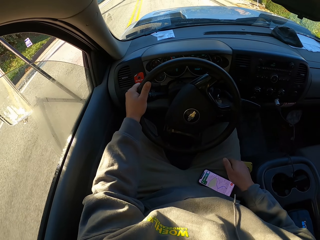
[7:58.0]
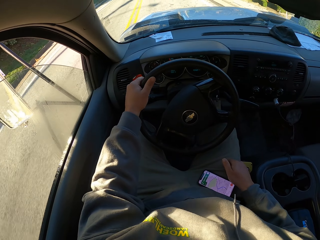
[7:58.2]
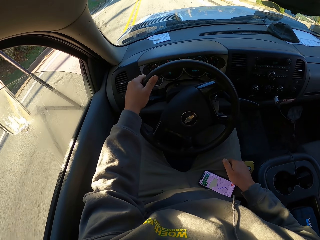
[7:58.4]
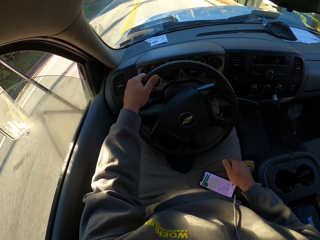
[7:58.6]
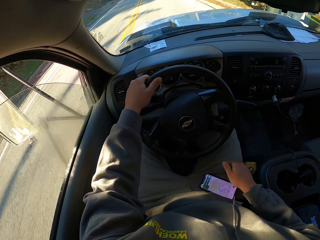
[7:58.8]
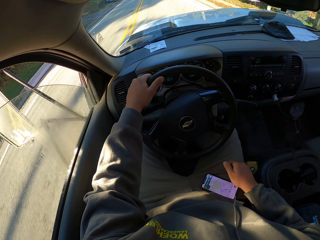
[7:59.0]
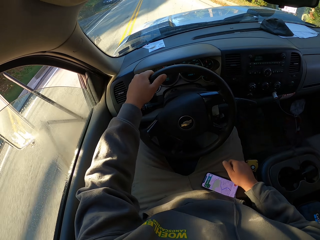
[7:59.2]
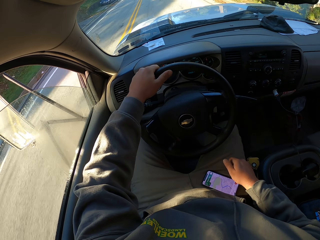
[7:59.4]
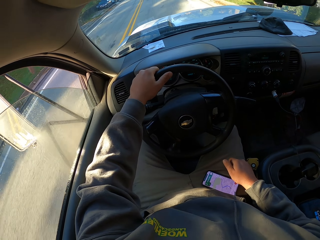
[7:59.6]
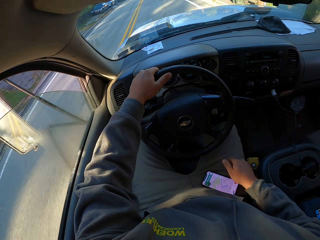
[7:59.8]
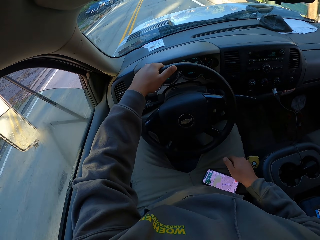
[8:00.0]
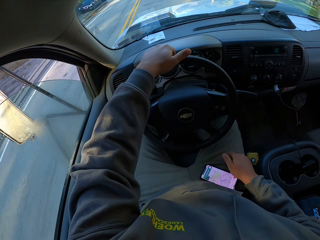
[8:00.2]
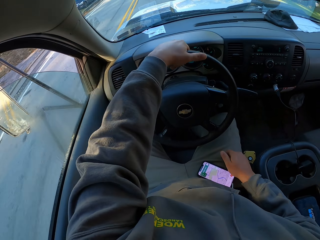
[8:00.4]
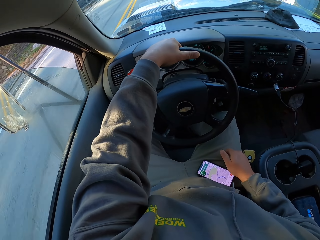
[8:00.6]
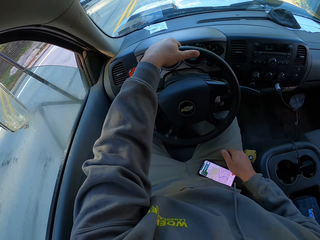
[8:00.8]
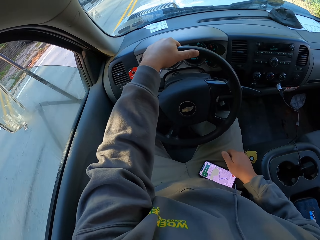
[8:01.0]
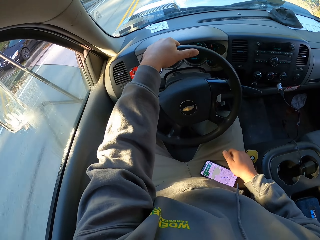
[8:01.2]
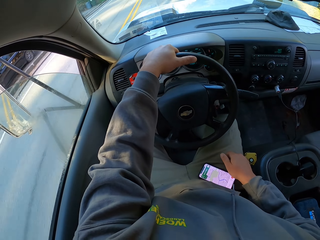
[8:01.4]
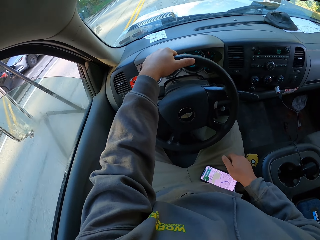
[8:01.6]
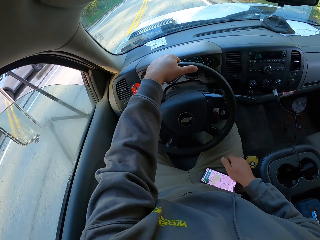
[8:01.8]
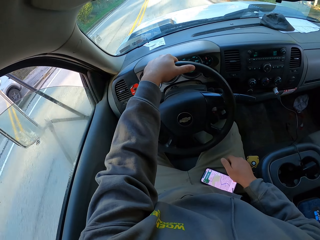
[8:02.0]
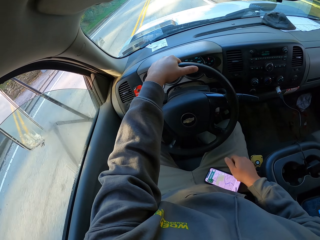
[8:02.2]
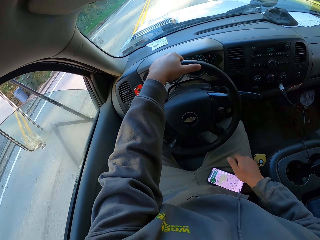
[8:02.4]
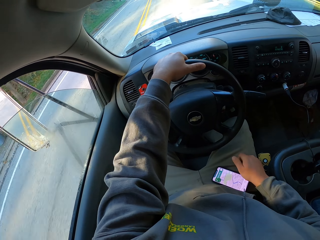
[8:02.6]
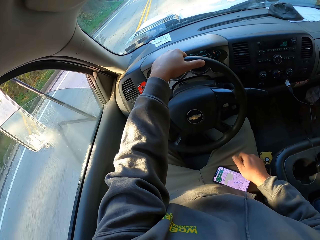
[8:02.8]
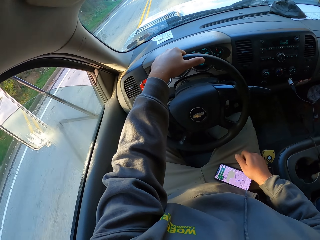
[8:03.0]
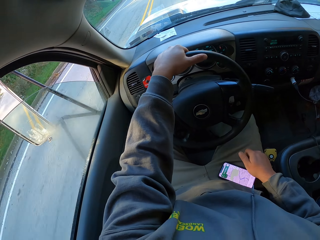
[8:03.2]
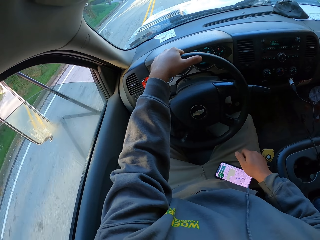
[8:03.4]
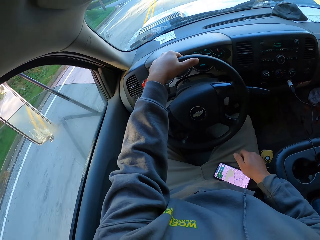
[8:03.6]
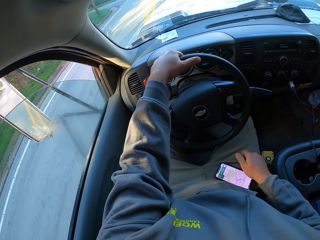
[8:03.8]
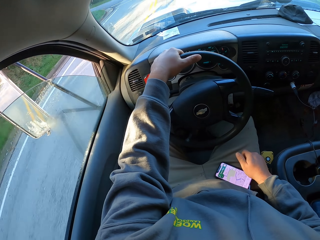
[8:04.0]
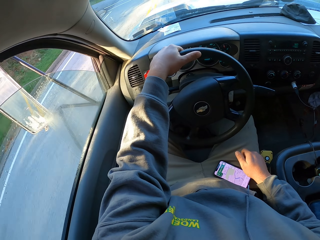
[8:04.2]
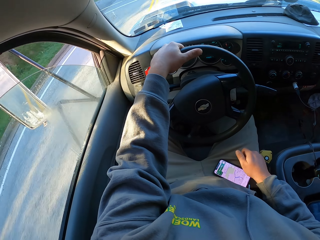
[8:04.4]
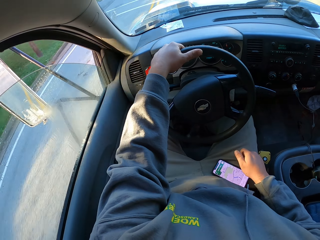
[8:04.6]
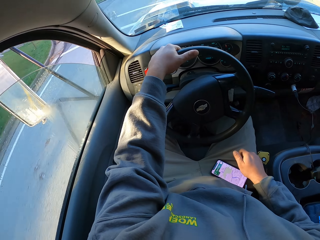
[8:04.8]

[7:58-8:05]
The camera wearer drives.

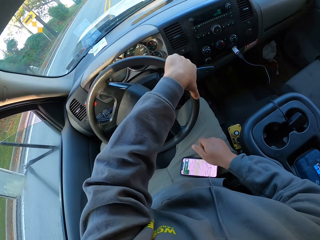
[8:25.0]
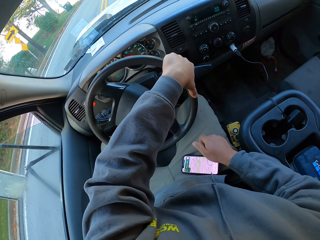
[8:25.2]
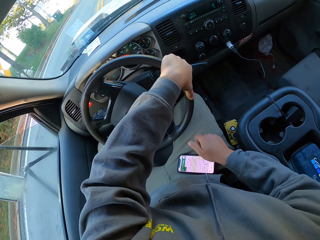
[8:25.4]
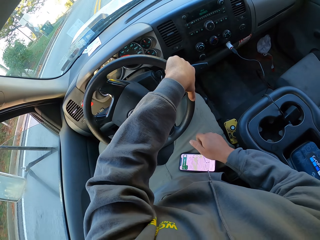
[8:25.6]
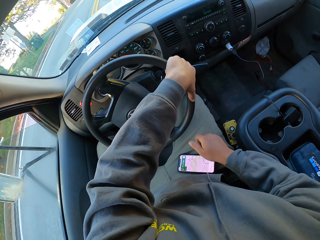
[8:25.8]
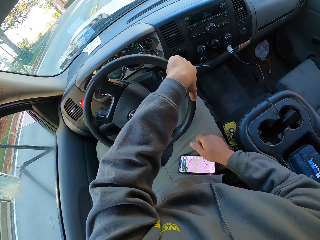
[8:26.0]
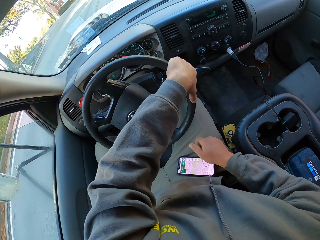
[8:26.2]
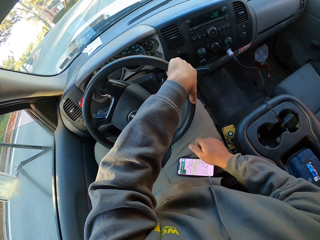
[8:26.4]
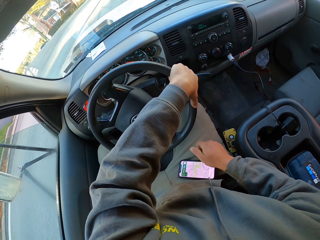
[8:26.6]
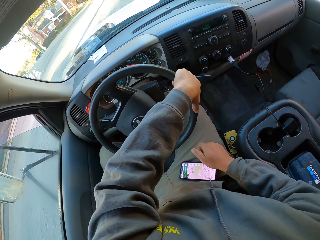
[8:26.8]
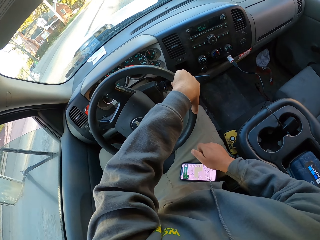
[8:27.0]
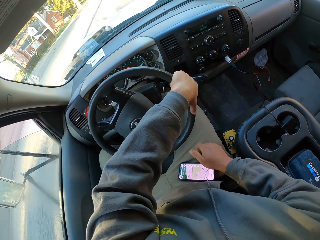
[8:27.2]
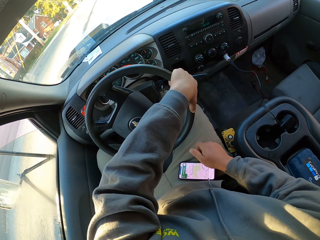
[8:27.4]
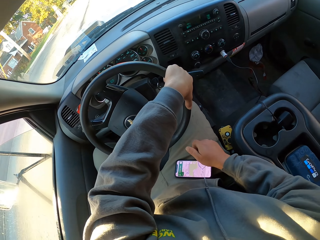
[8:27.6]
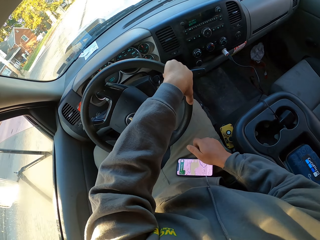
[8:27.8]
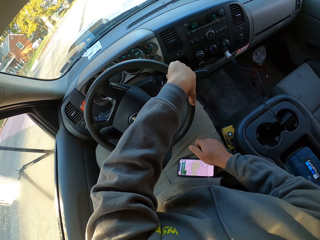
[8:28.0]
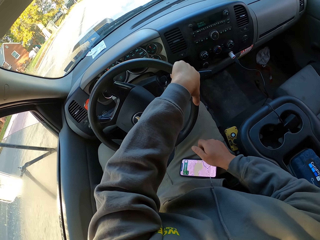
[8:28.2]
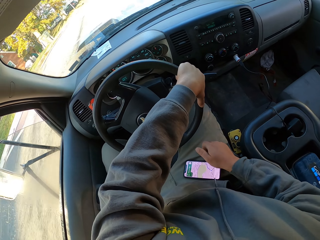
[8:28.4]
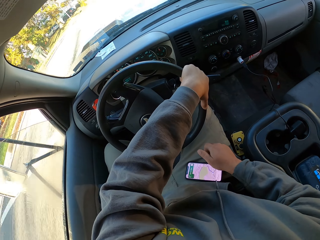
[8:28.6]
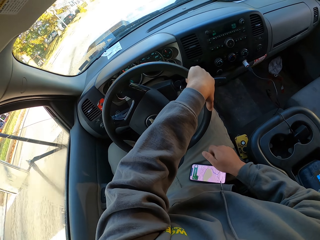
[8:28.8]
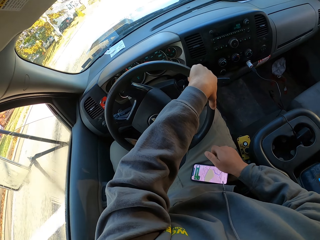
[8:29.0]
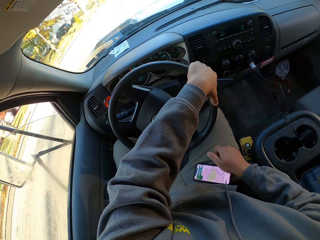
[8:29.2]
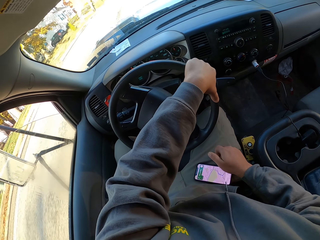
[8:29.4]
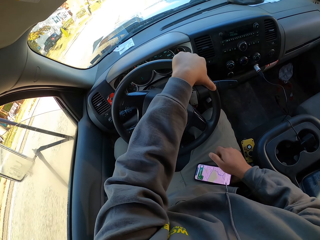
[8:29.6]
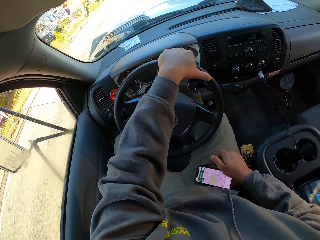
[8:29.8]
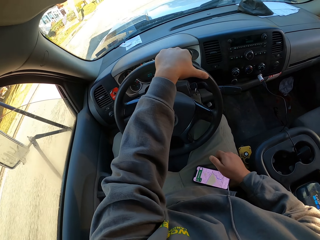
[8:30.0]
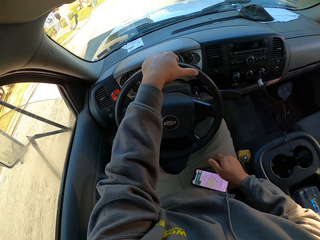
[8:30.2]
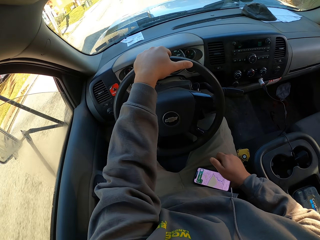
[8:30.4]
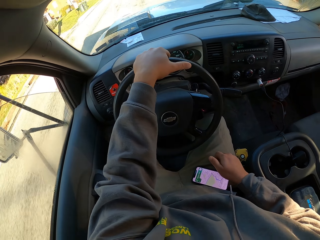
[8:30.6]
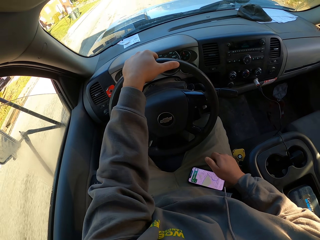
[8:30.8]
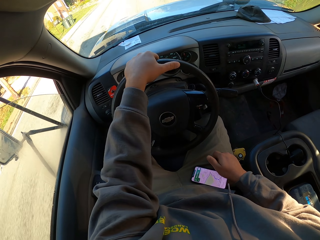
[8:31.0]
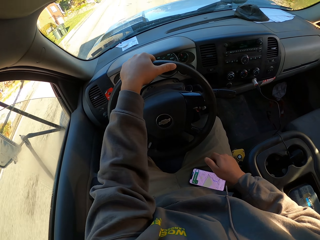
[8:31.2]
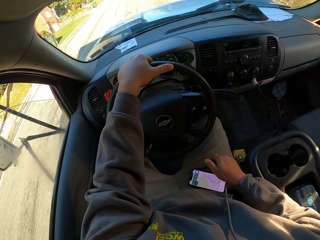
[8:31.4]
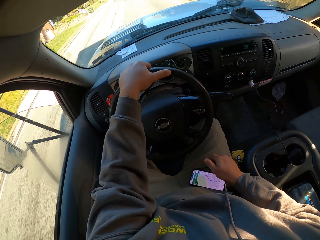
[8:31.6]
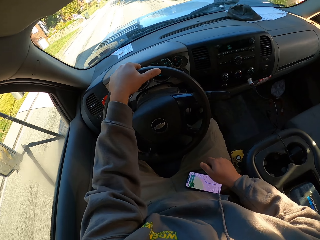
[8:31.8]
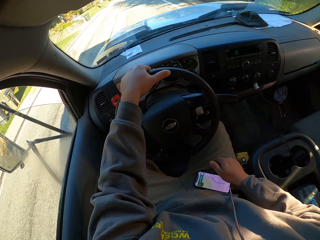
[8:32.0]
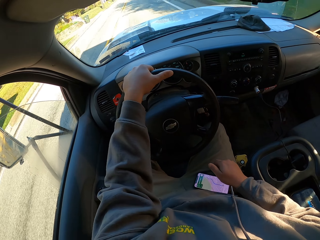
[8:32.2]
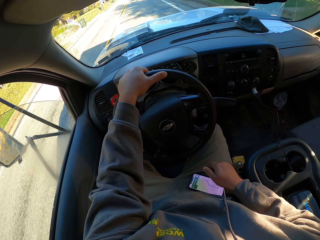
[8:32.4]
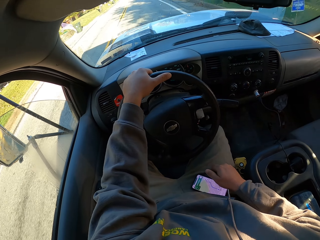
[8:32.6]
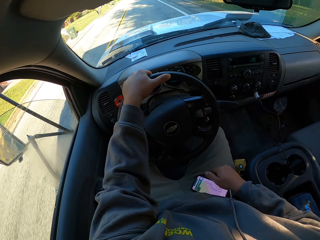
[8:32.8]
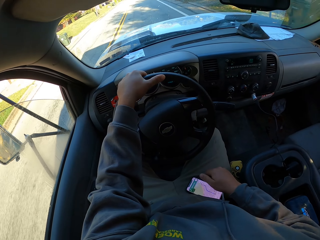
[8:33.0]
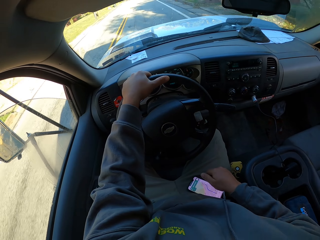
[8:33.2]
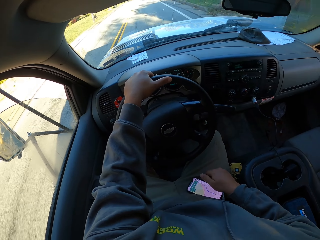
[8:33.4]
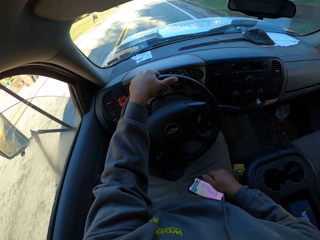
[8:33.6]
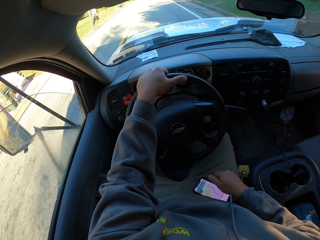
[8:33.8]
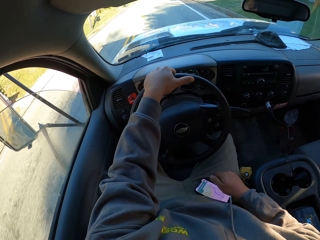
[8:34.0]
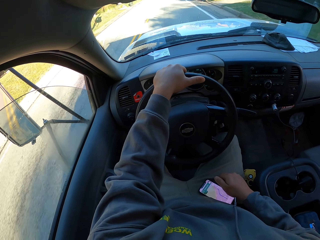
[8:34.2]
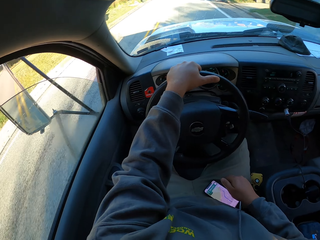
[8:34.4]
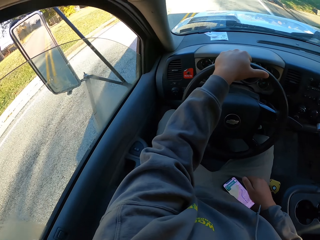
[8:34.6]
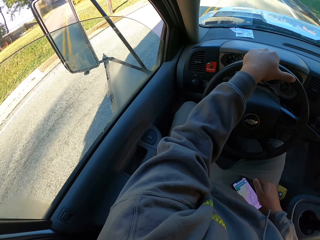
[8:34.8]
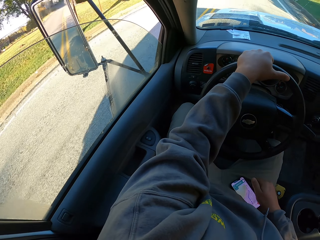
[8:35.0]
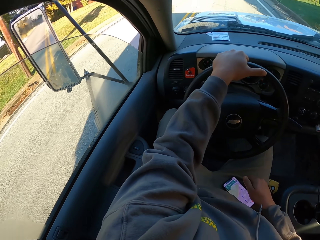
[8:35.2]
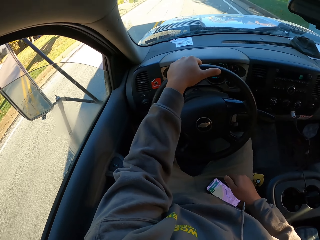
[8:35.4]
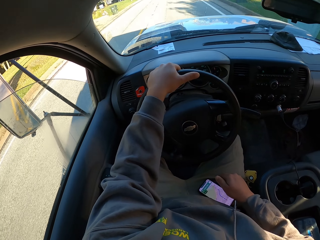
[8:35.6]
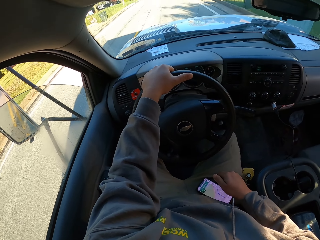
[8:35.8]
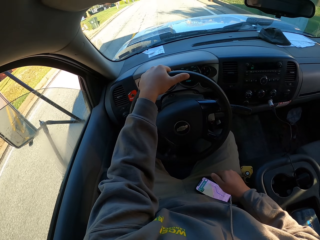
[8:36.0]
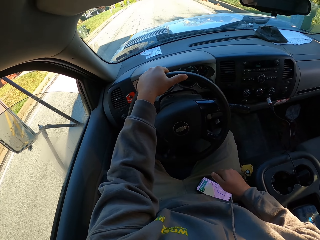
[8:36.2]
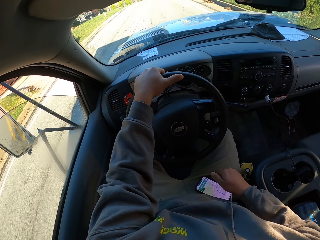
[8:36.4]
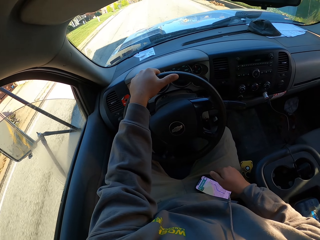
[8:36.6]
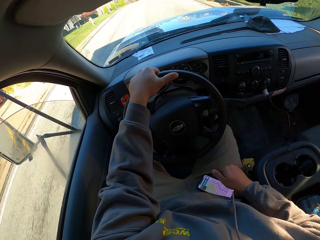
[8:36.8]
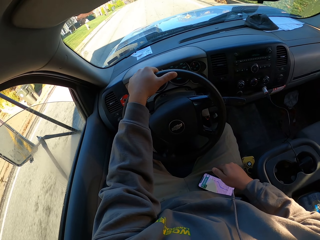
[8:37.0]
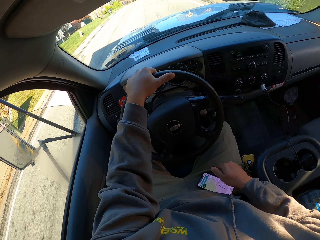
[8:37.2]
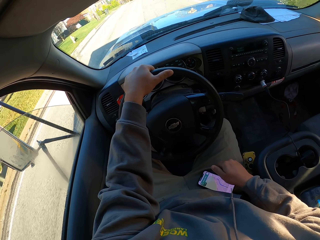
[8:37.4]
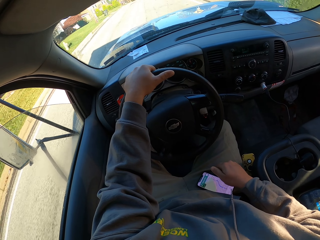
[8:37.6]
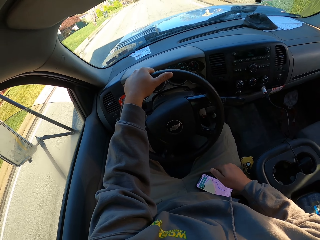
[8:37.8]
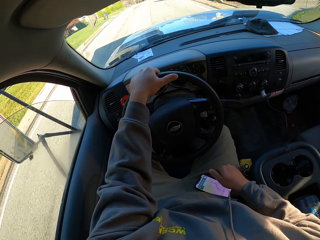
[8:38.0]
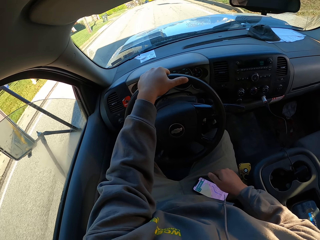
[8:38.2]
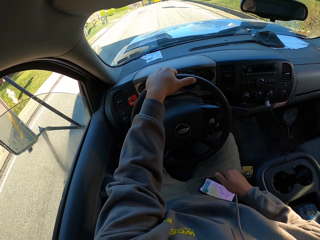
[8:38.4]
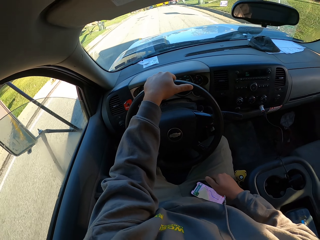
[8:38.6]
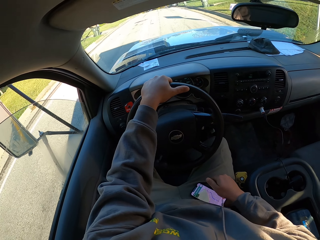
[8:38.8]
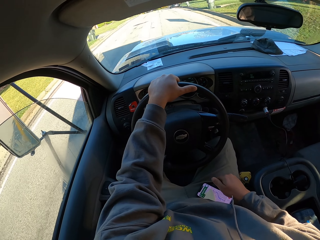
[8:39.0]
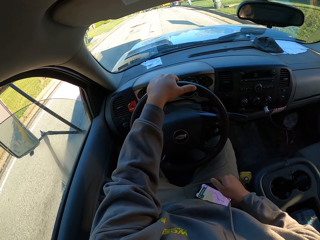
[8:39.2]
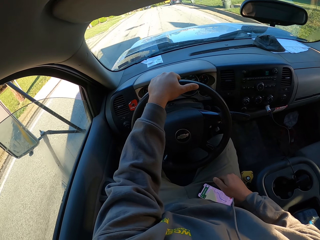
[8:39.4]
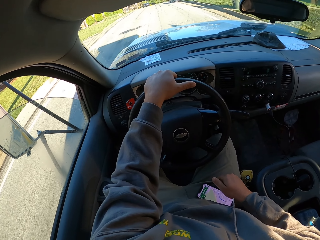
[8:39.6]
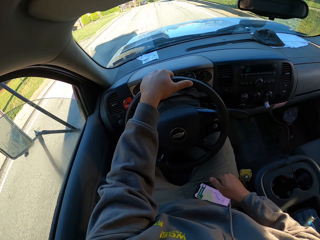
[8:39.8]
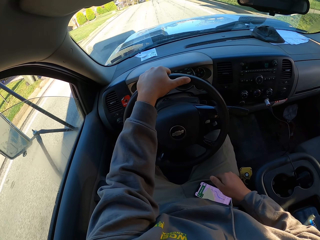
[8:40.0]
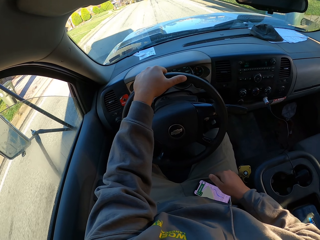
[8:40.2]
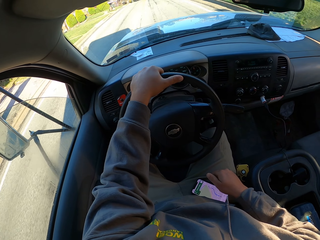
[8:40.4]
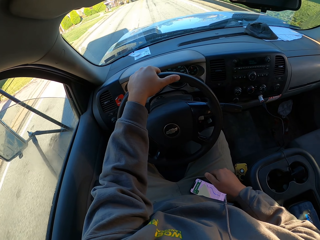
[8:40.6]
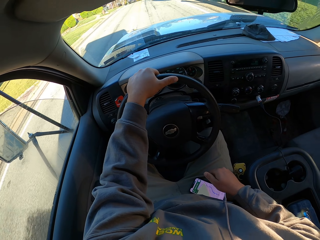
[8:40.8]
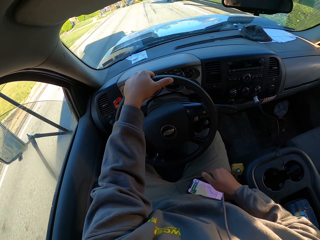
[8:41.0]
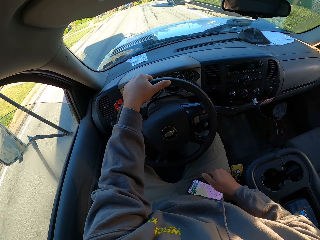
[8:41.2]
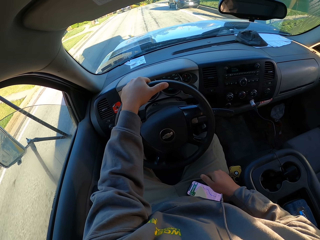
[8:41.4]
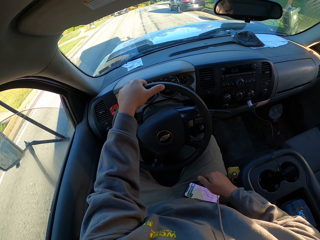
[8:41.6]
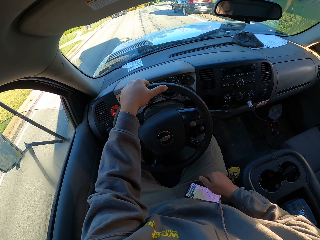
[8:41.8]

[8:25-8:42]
The camera wearer drives a car on the road. He turns a steering wheel with his left hand in the car.
